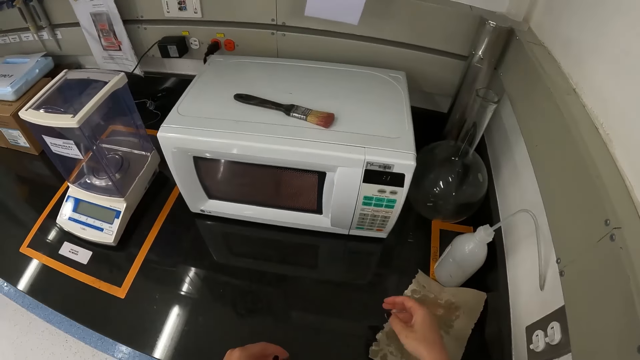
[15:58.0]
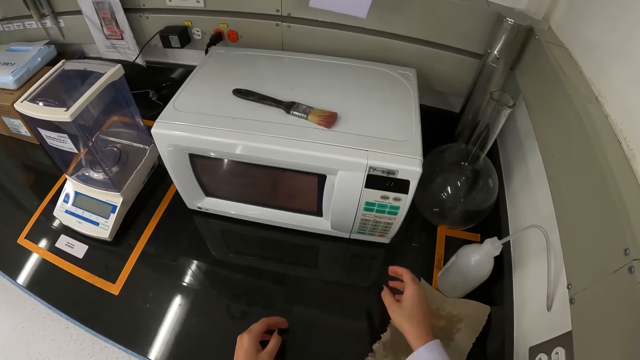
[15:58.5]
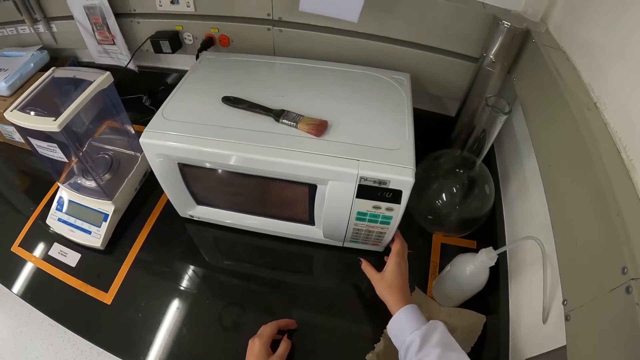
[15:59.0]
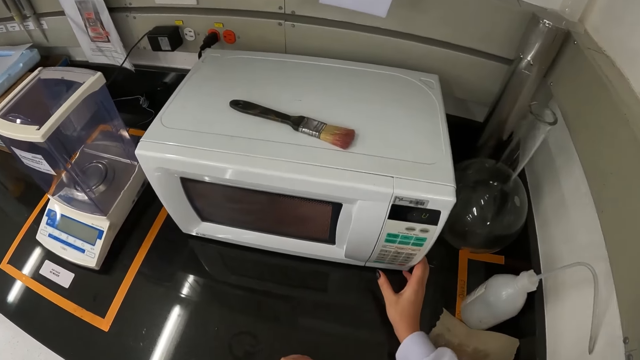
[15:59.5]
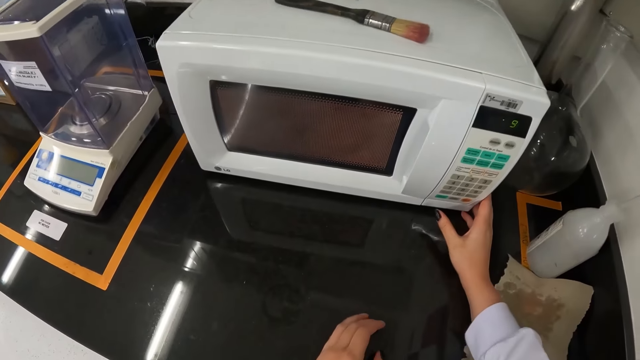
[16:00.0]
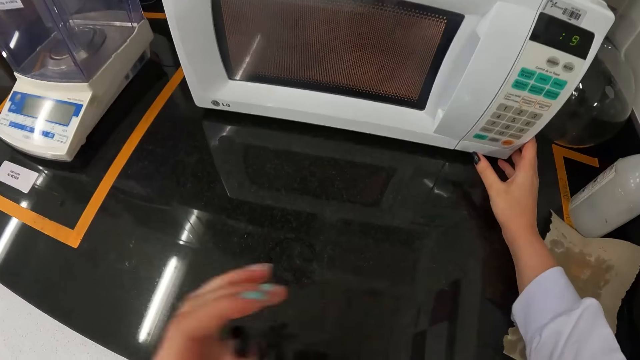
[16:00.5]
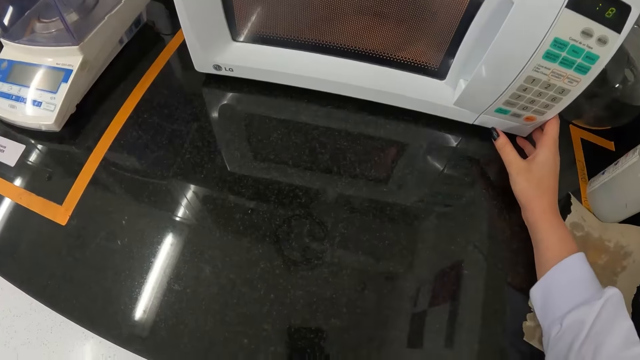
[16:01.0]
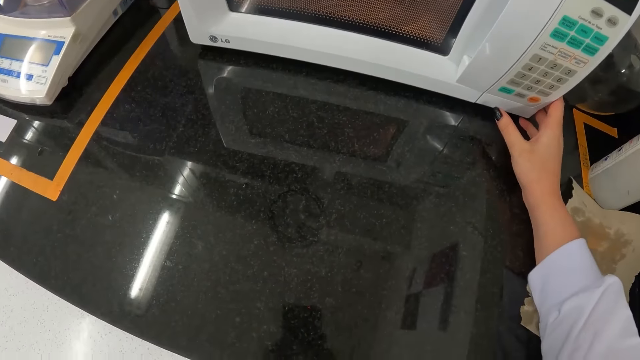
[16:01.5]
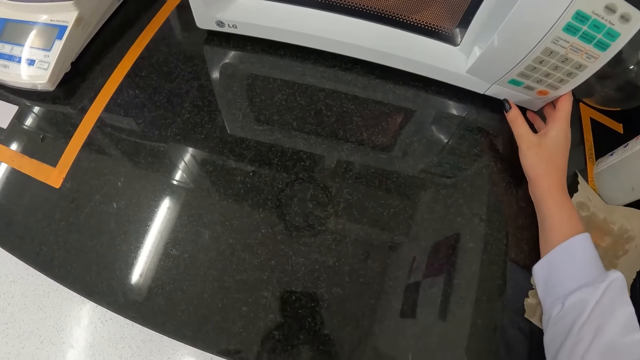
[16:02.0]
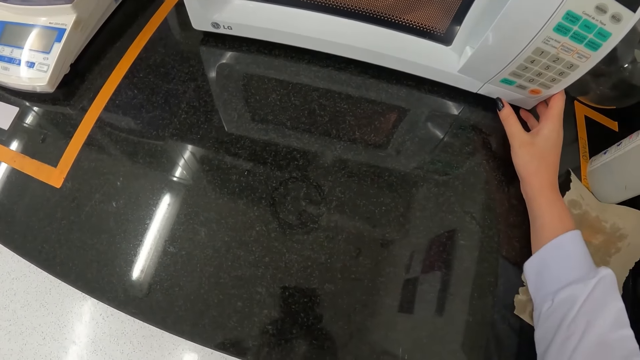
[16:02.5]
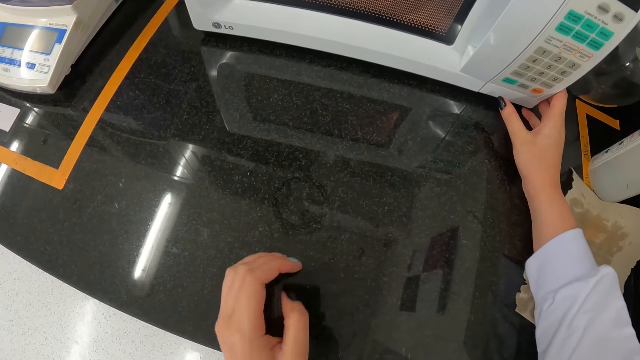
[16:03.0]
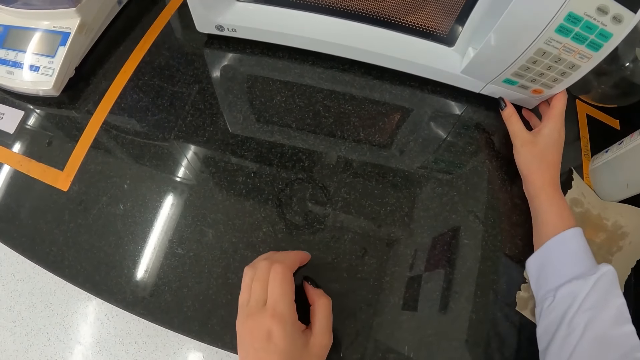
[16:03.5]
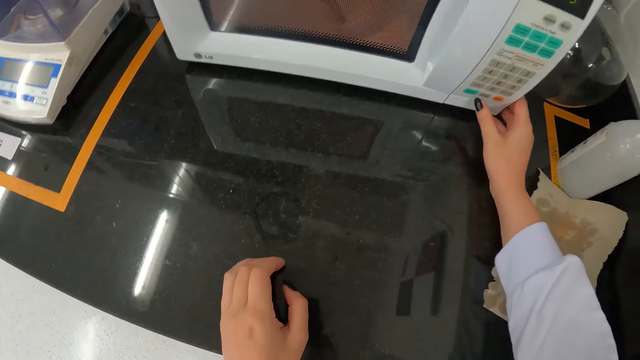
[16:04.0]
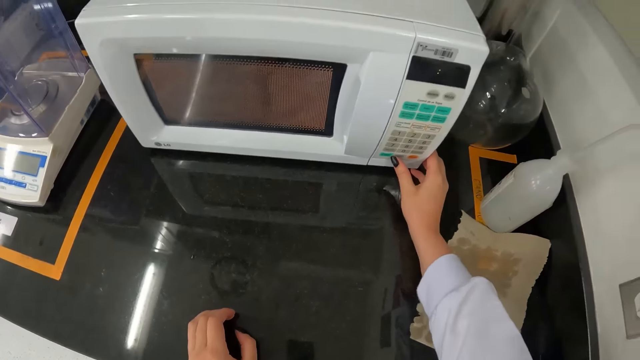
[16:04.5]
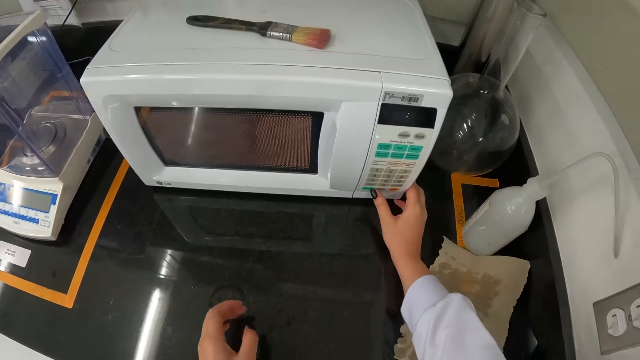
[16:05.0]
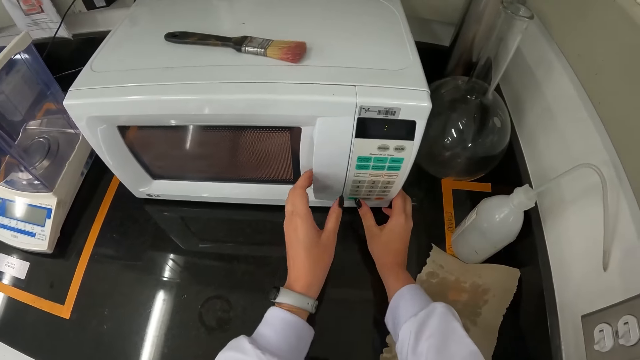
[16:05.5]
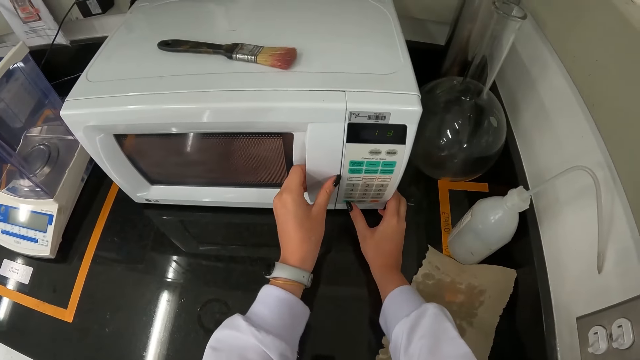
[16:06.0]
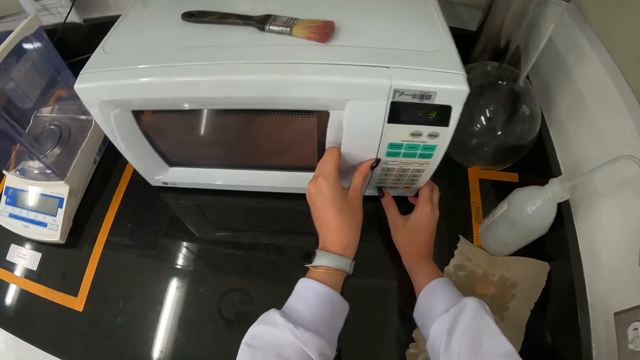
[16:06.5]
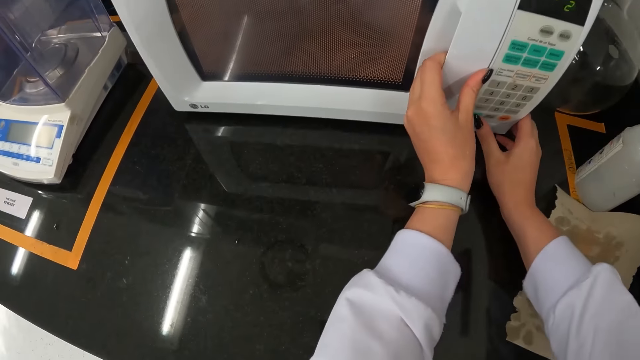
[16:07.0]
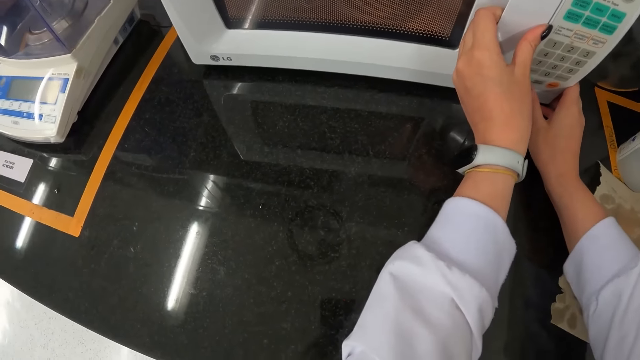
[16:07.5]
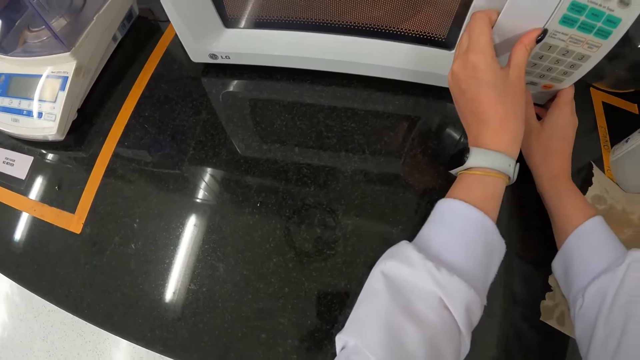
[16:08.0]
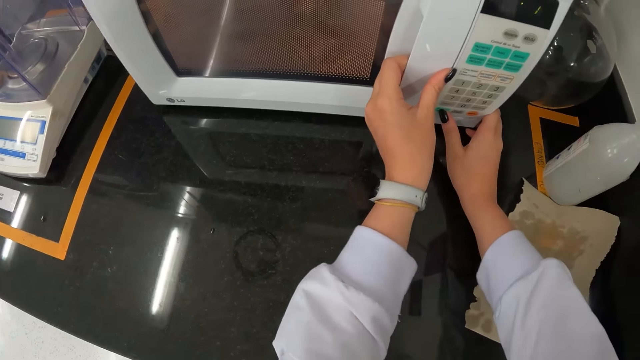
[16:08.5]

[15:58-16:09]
The camera wearer adjusts the camera and looks around. She presses the button on the microwave with her right thumb. She holds the handle of the microwave with her left hand.

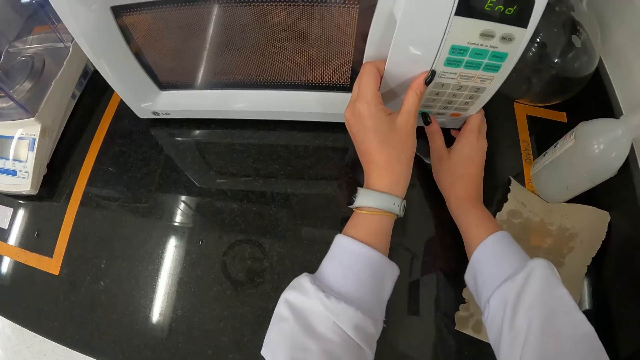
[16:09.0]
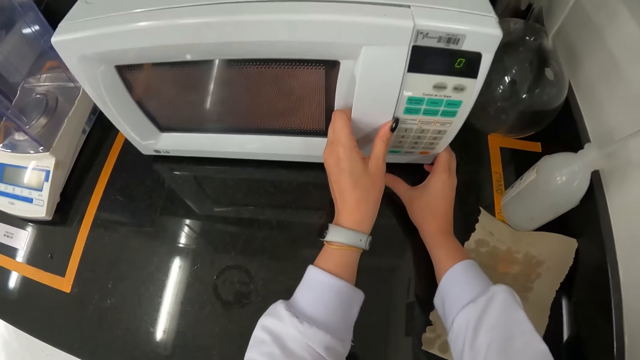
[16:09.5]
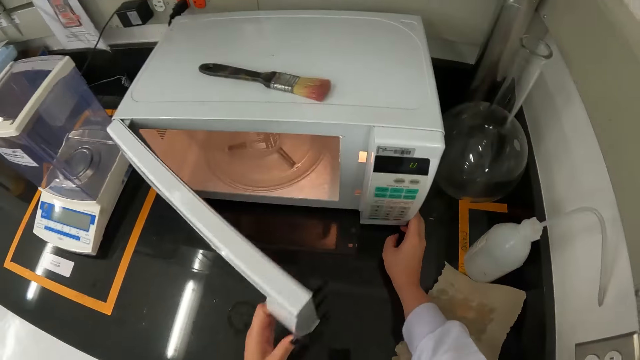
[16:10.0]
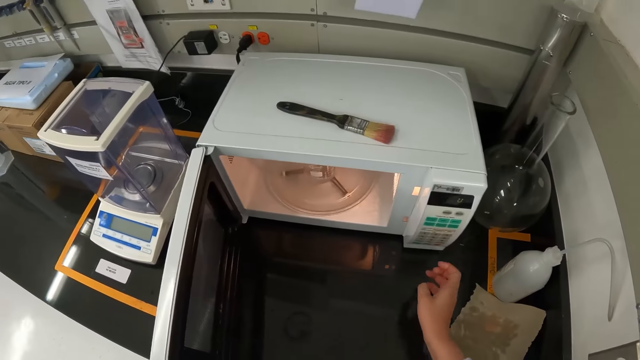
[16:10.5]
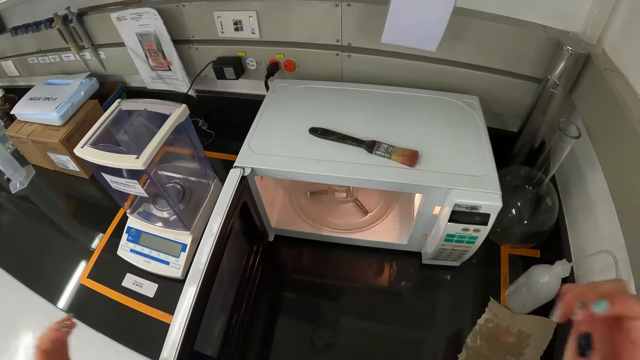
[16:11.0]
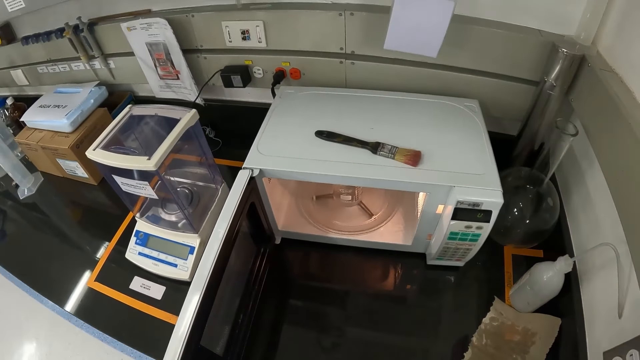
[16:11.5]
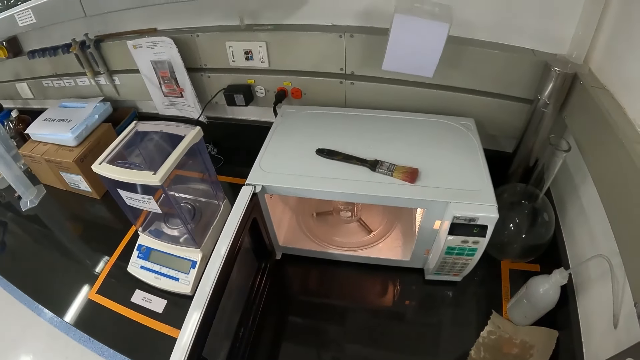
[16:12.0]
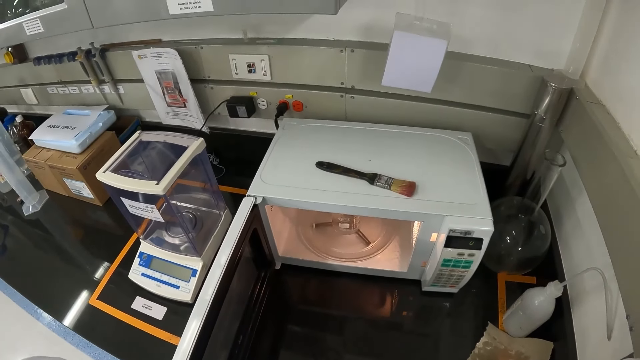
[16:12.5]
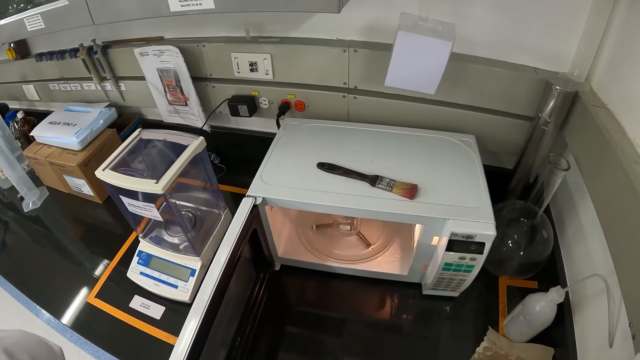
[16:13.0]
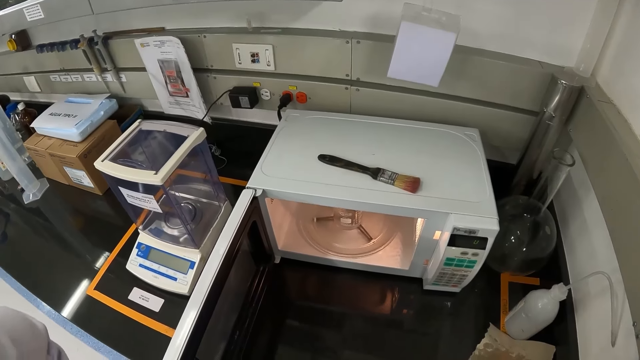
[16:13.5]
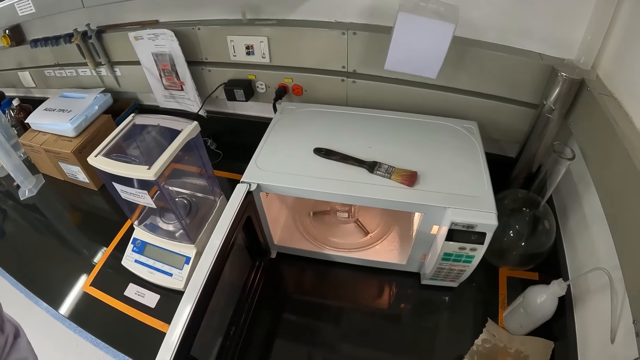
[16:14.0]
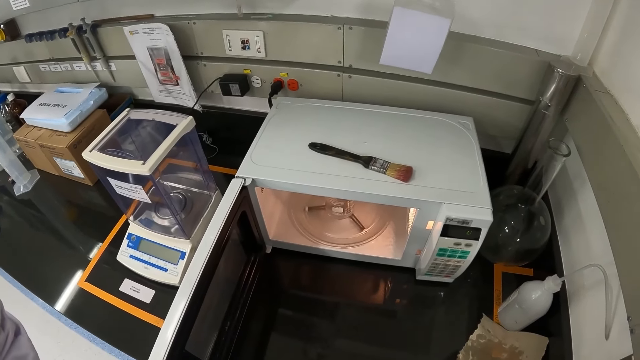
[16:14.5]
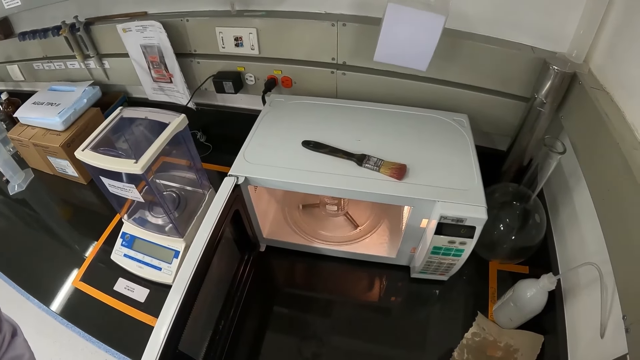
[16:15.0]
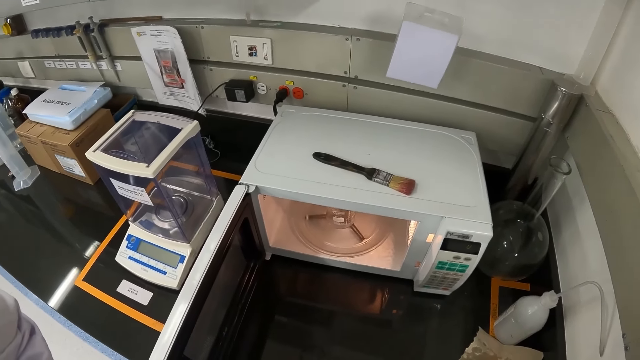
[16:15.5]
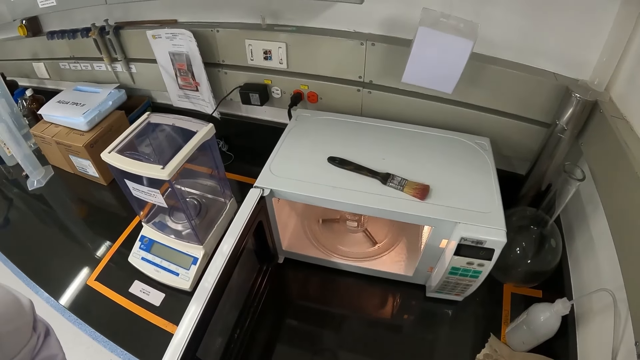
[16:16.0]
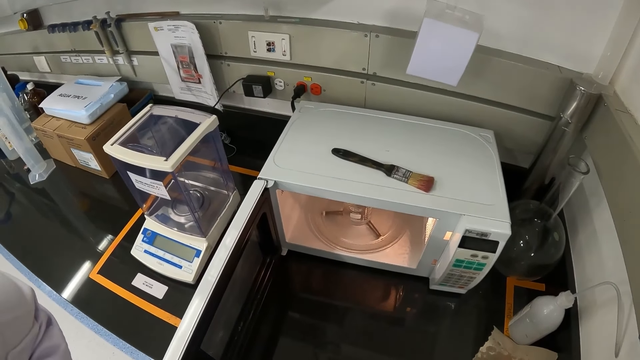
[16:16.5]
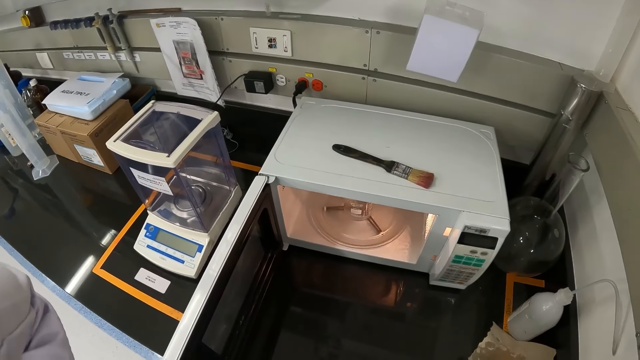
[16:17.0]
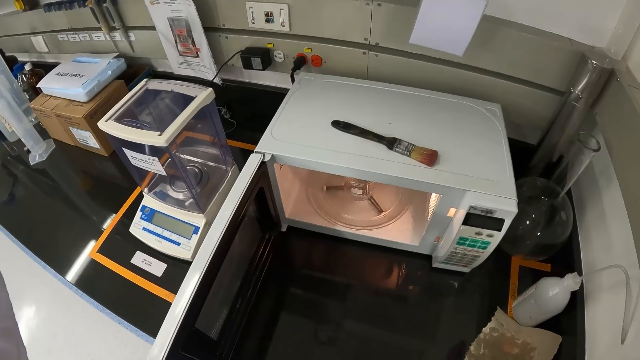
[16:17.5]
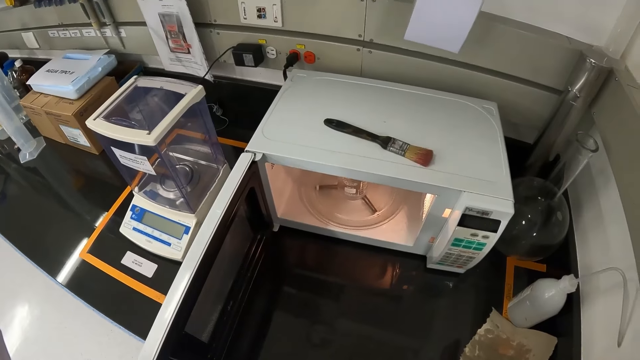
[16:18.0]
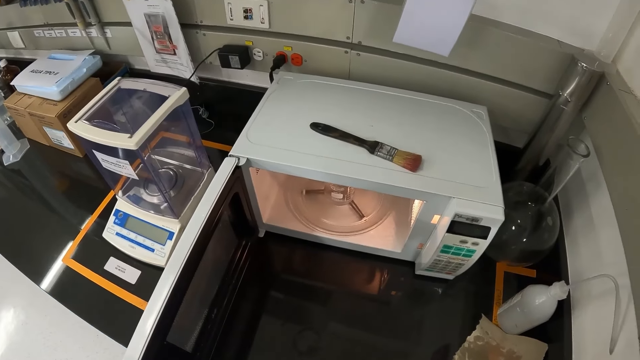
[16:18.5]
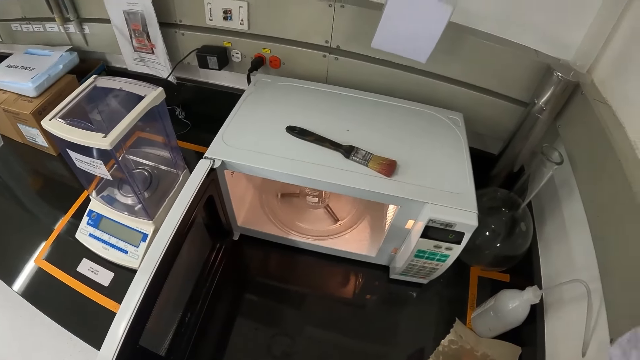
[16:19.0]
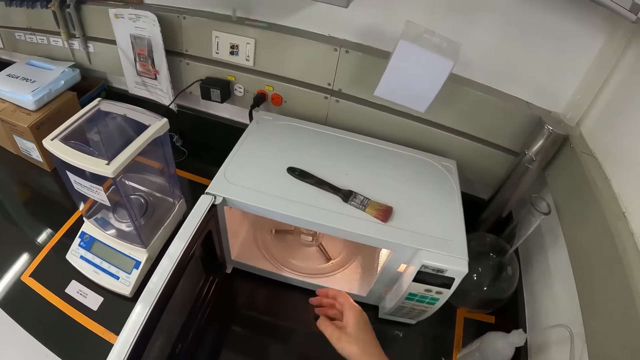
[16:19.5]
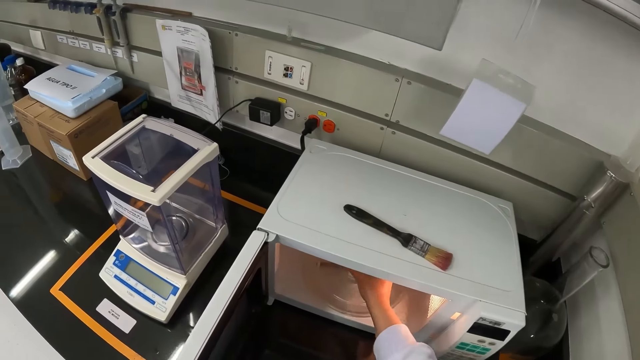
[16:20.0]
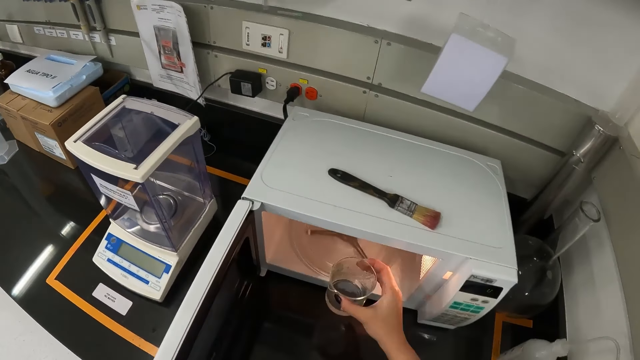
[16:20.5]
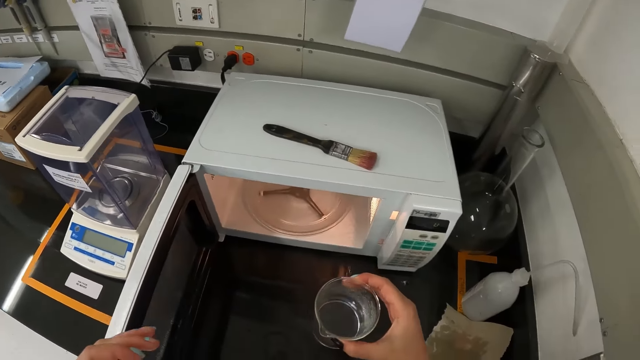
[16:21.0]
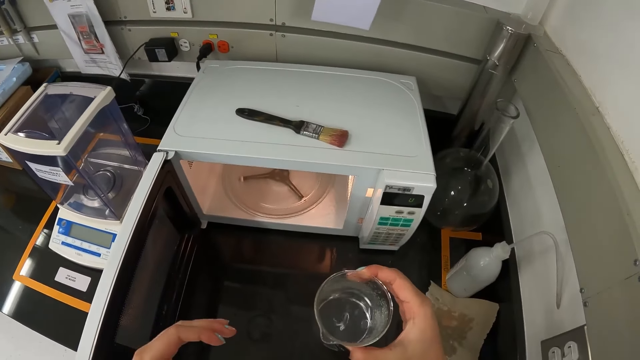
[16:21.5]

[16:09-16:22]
The camera wearer opens the microwave with her left hand. She adjusts the camera. She takes the beaker from the microwave with her right hand. She shakes the beaker with her right hand.
